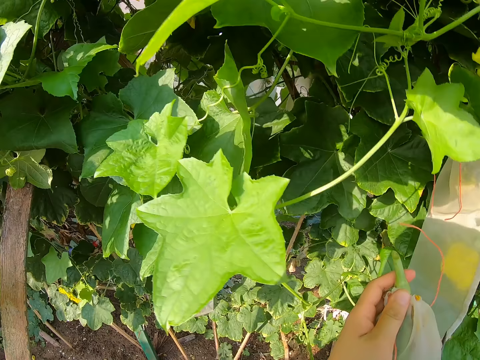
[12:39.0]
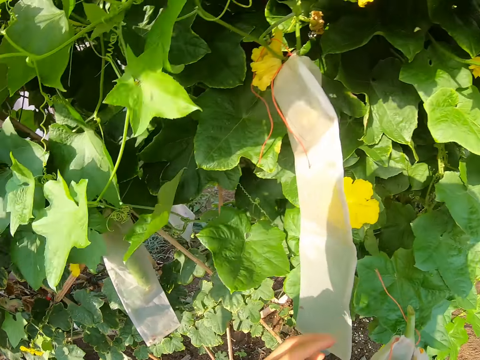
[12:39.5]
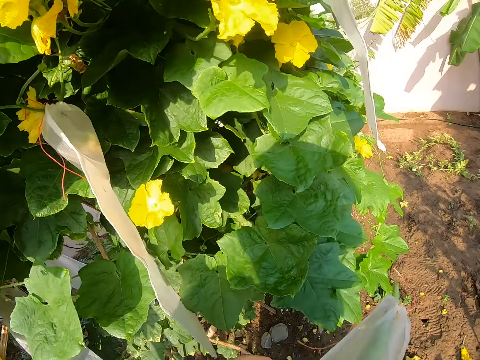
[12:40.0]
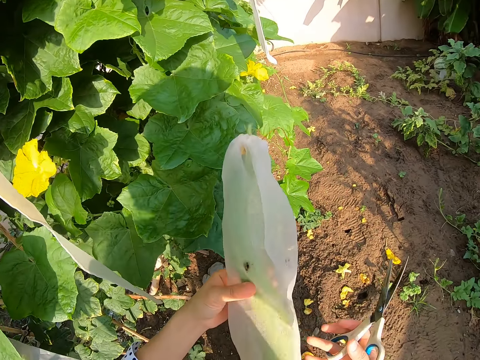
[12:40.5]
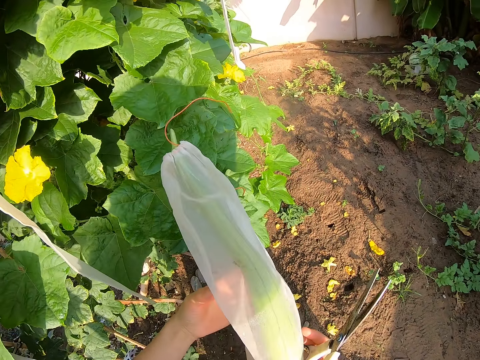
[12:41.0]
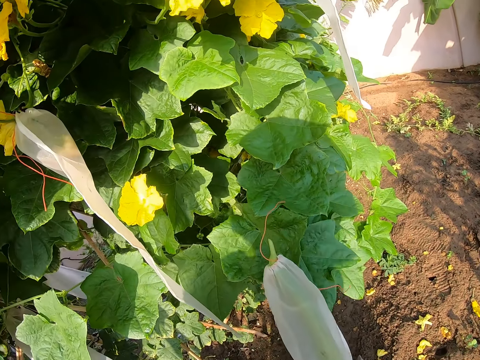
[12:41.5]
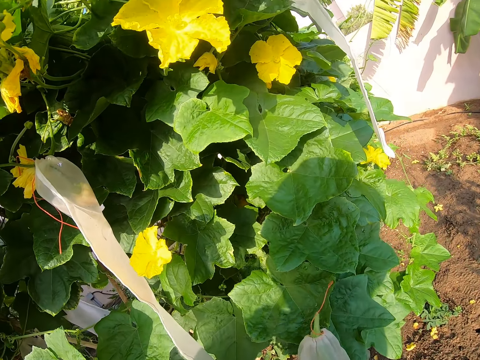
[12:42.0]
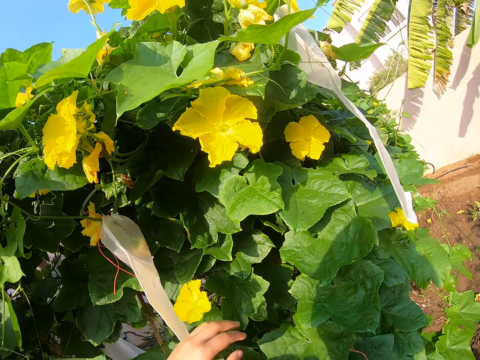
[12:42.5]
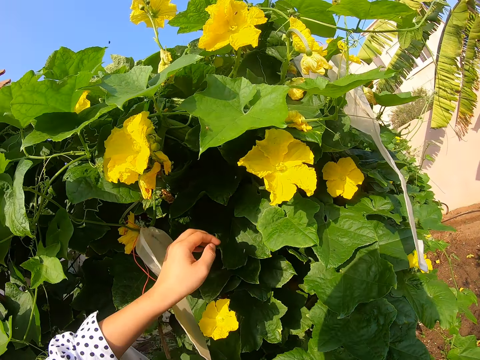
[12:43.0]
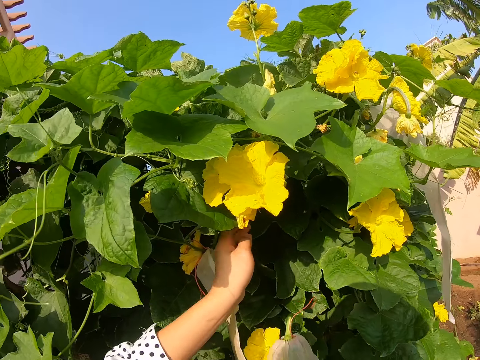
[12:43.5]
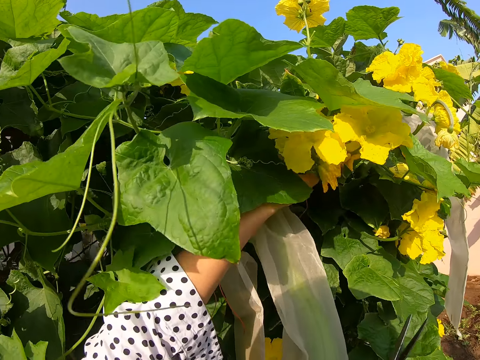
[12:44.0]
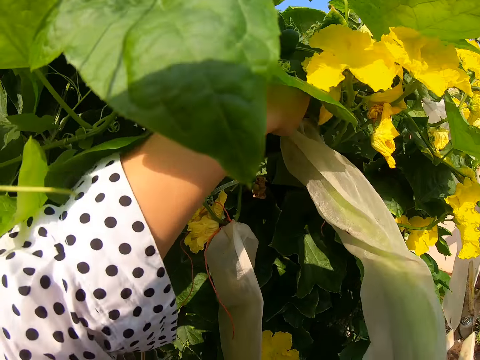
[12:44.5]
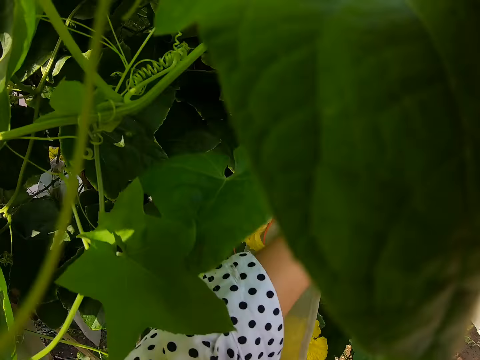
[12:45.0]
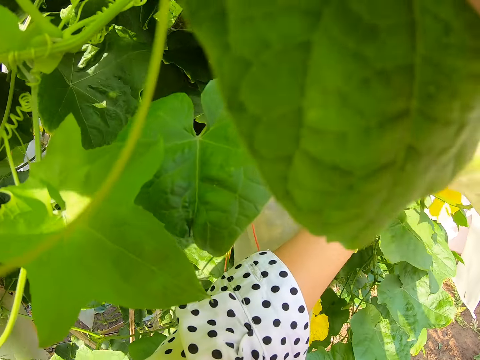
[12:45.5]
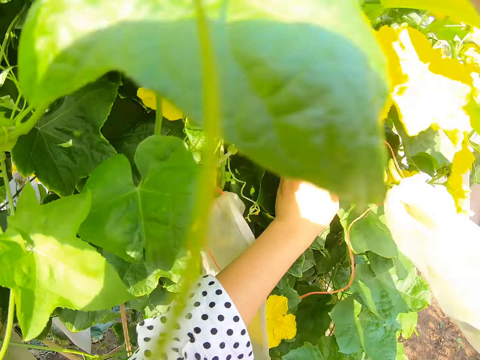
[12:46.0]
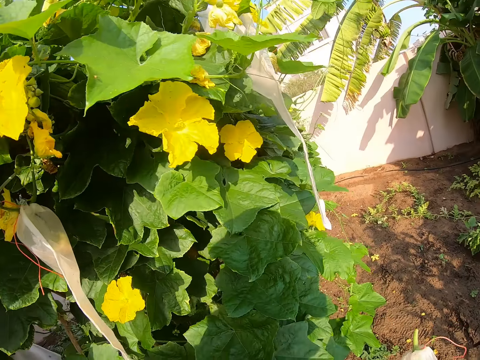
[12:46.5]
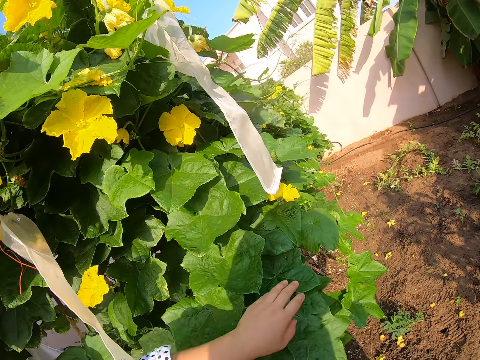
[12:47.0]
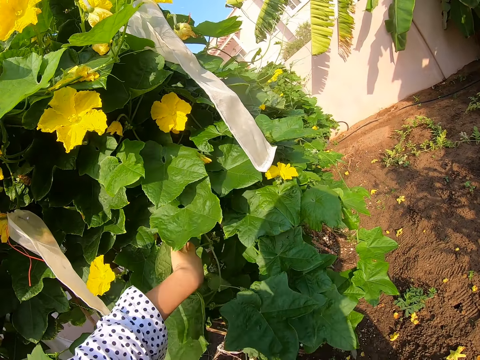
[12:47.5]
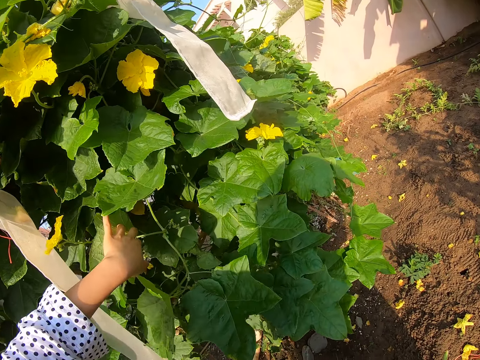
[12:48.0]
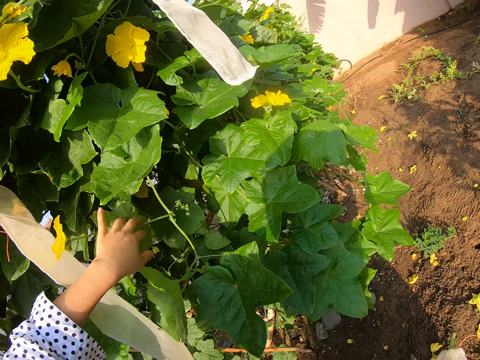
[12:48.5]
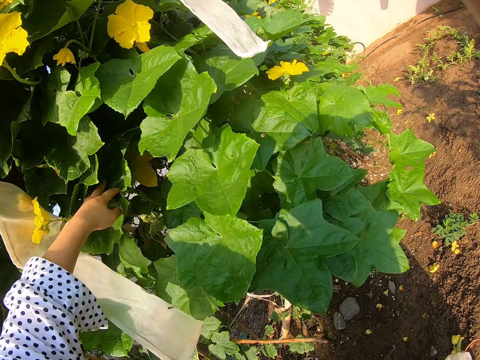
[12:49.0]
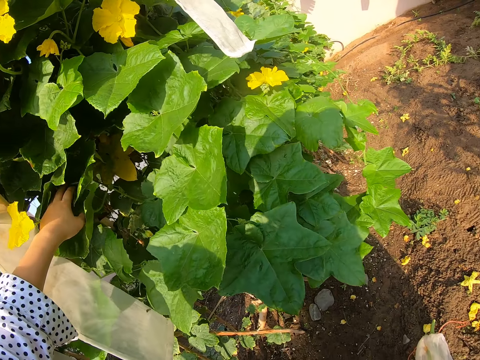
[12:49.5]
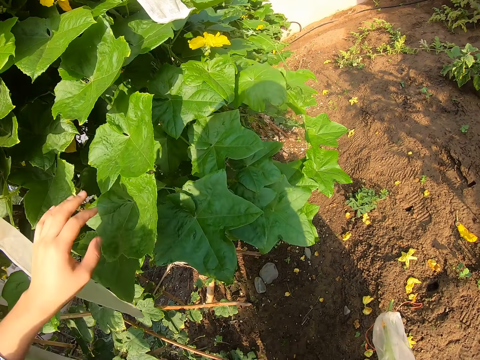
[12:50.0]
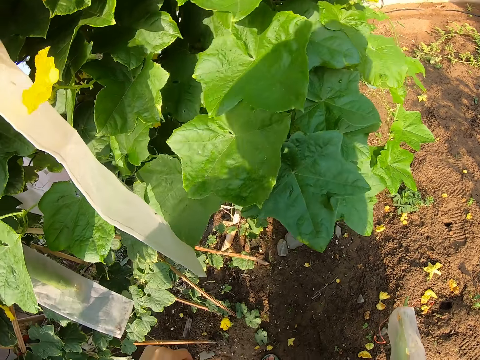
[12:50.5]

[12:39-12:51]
The camera wearer holds a cucumber. They touch a plant. They touch the plant again.

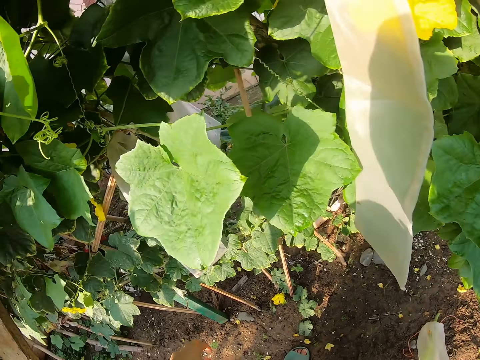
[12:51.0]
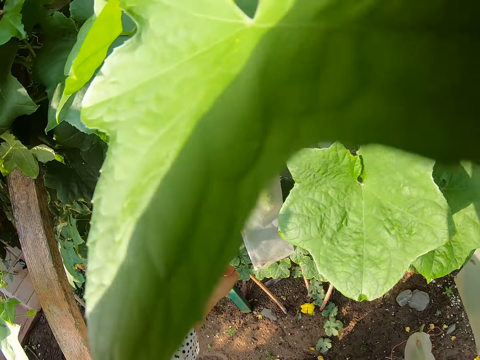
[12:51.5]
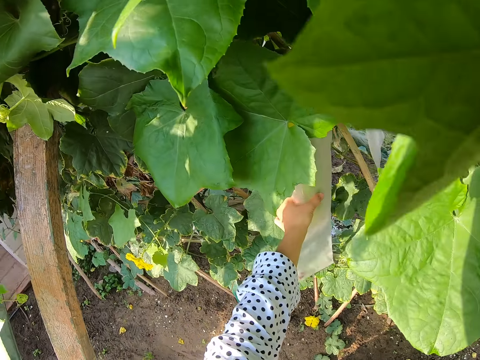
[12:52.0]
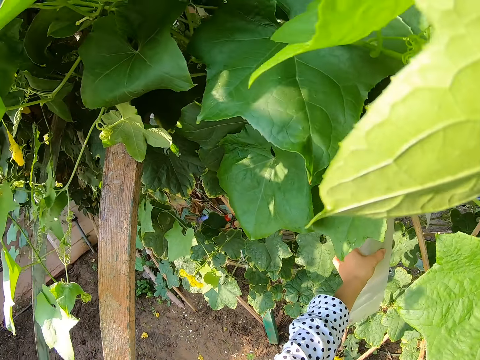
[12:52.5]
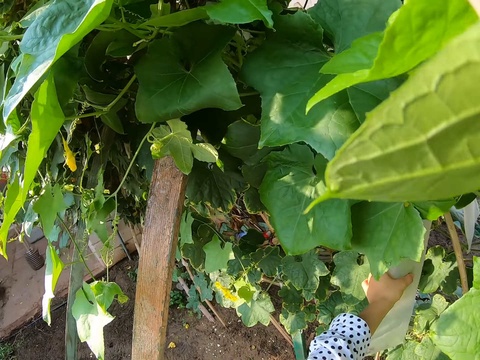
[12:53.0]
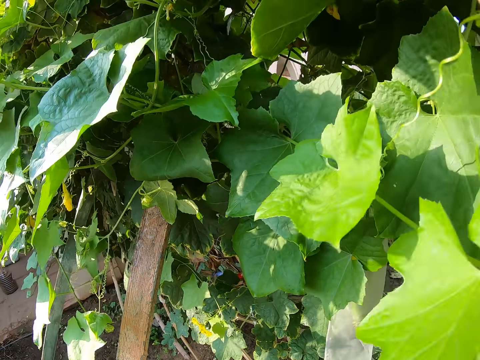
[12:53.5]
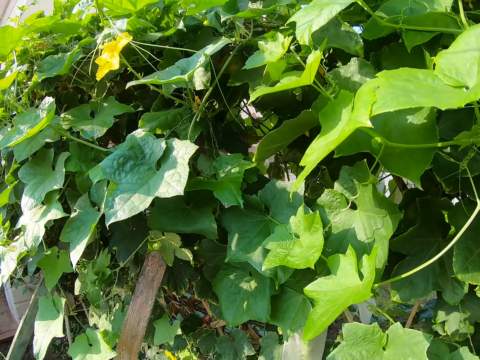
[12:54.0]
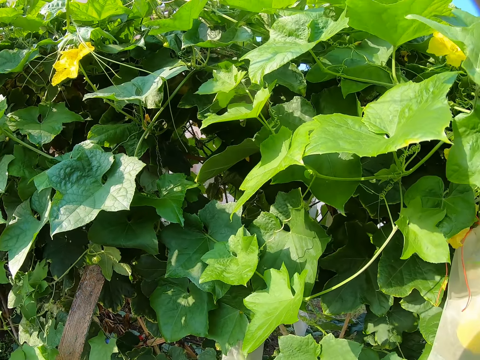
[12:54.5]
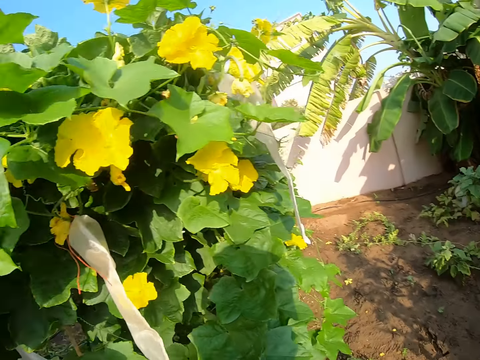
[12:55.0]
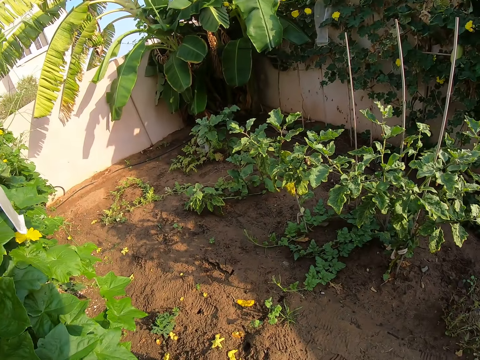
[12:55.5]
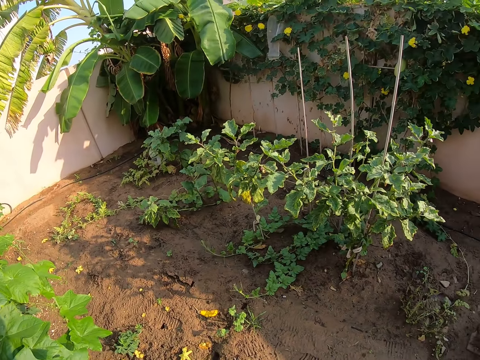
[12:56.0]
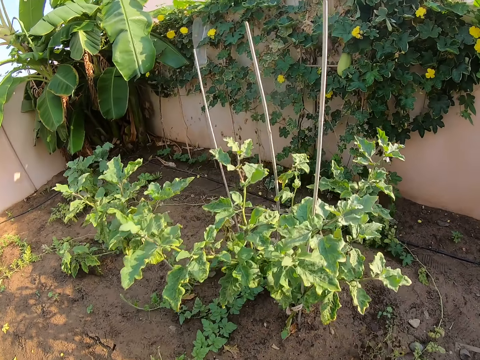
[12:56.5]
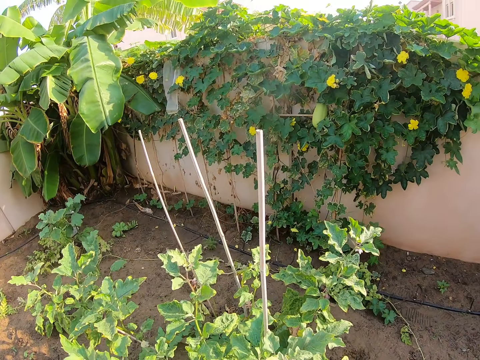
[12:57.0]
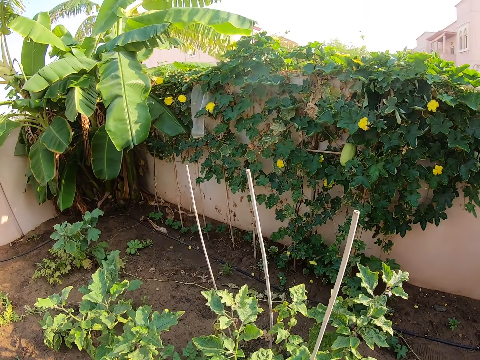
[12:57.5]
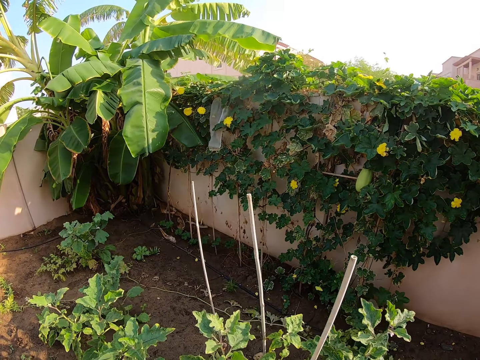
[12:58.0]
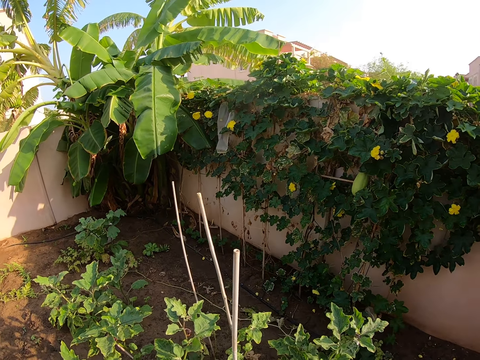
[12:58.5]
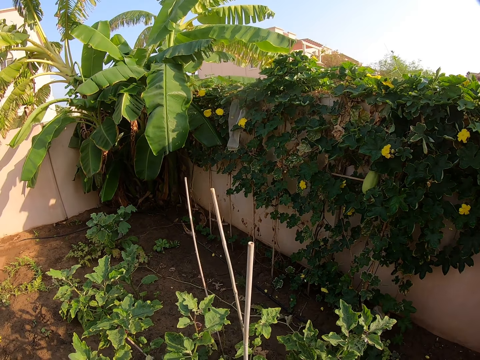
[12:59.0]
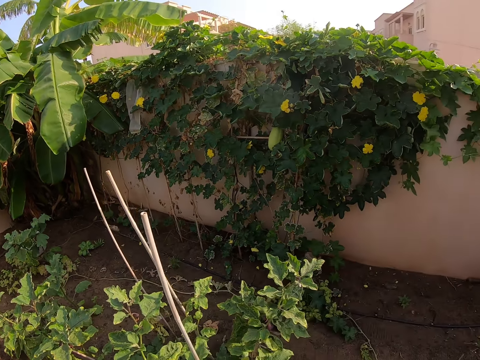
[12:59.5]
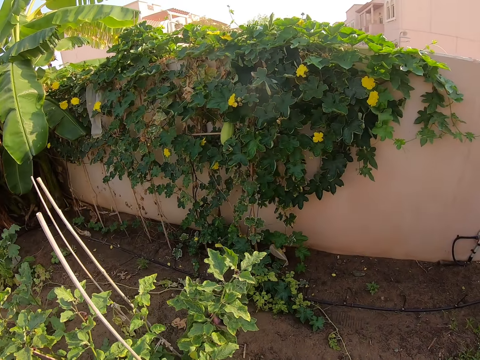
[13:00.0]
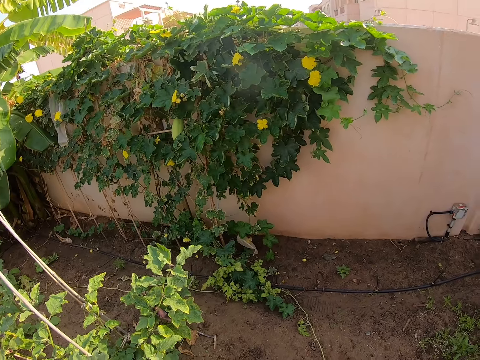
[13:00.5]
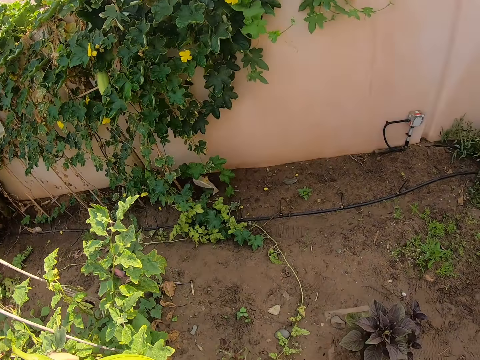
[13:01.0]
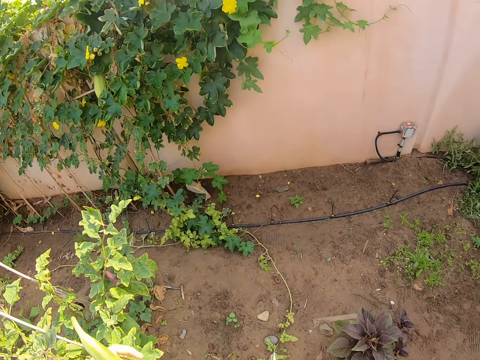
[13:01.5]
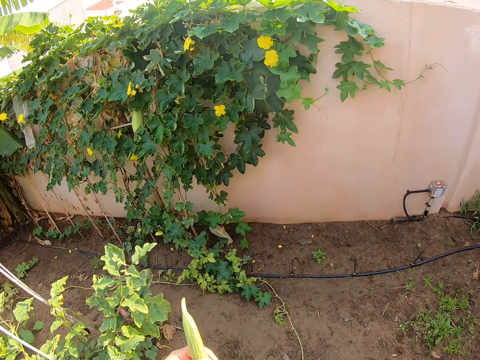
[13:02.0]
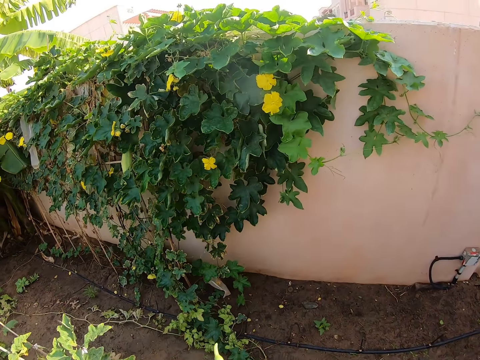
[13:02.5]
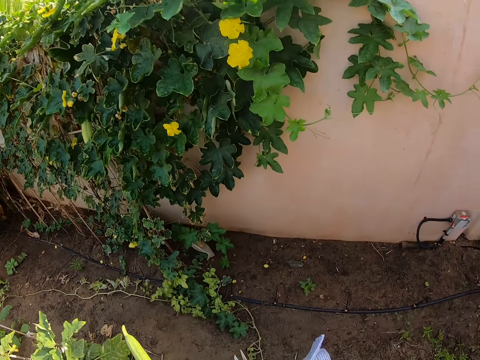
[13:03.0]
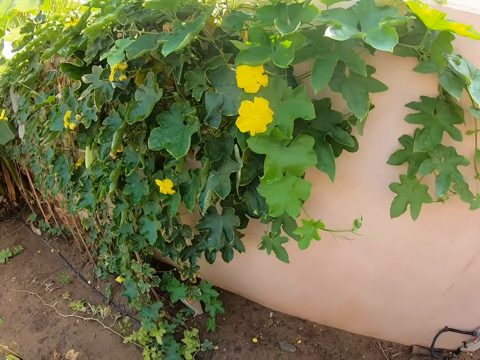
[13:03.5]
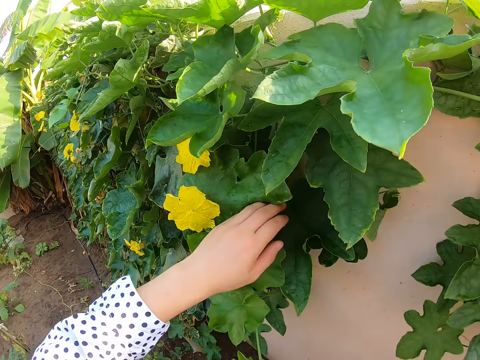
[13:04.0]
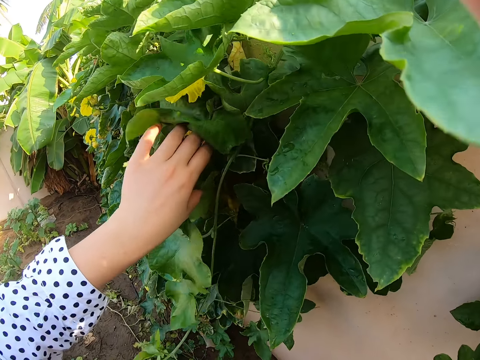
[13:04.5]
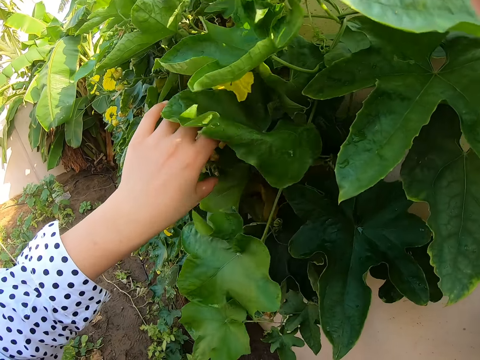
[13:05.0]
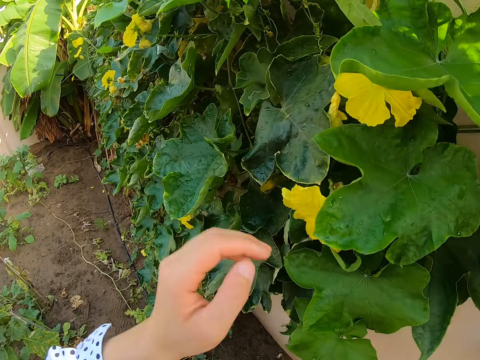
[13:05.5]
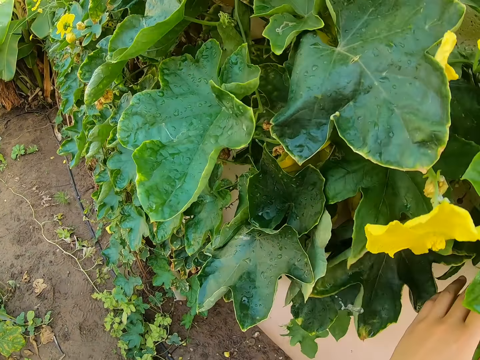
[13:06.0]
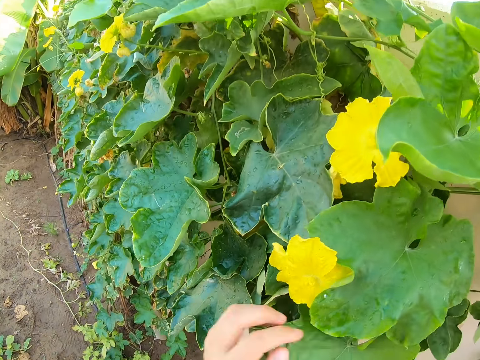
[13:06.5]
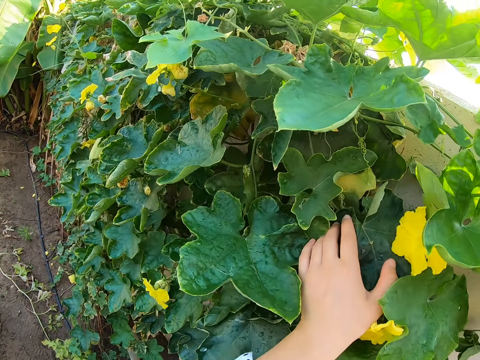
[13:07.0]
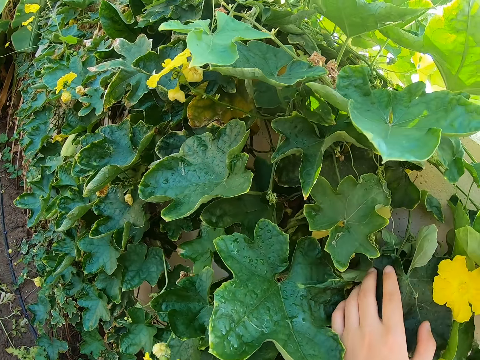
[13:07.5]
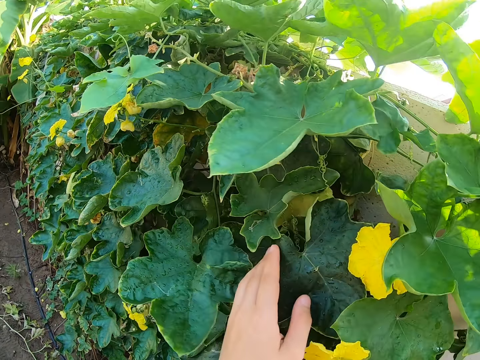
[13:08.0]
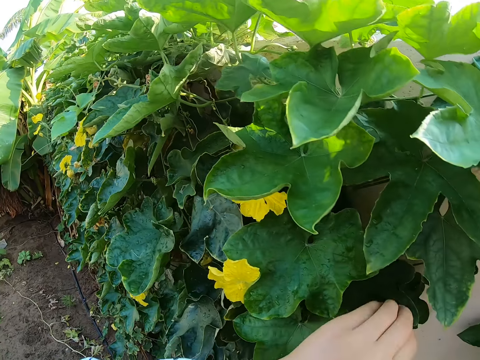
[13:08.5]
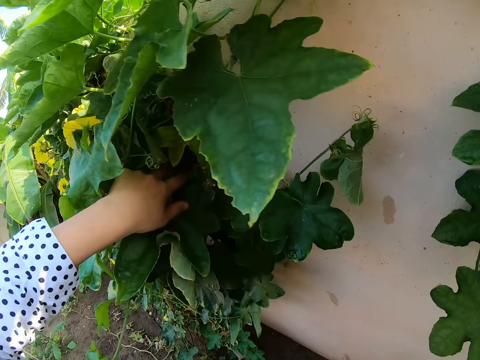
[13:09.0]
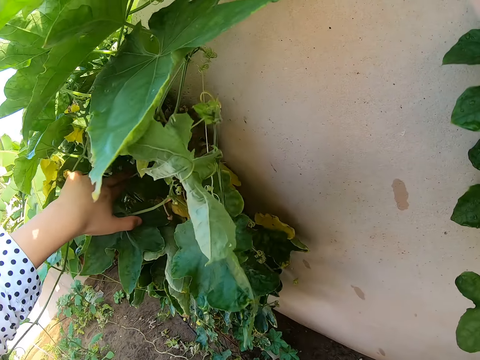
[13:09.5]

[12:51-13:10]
The camera wearer holds a cucumber. They look around. They touch a plant.
